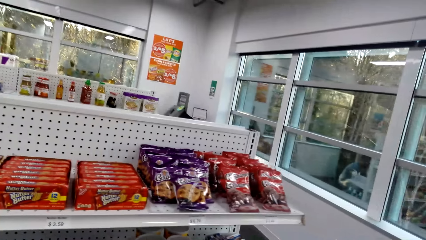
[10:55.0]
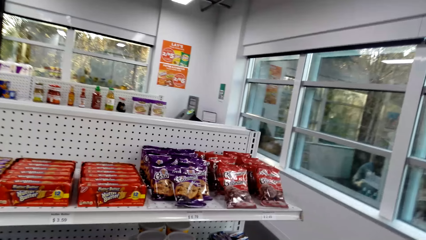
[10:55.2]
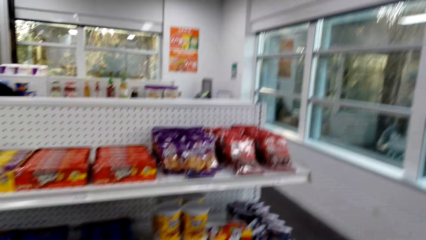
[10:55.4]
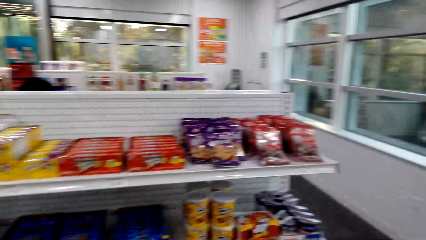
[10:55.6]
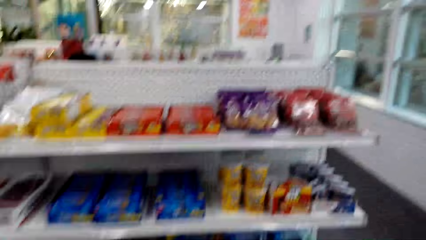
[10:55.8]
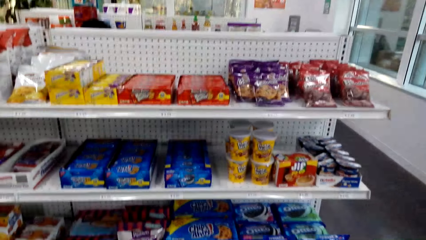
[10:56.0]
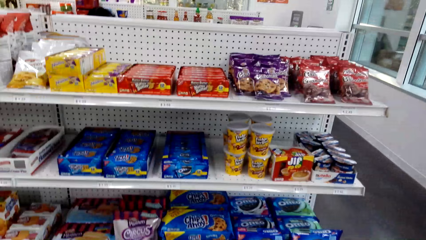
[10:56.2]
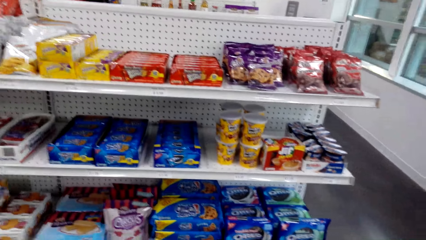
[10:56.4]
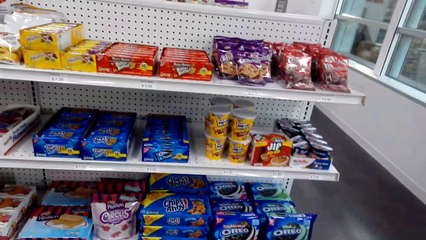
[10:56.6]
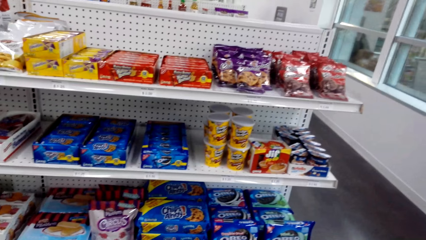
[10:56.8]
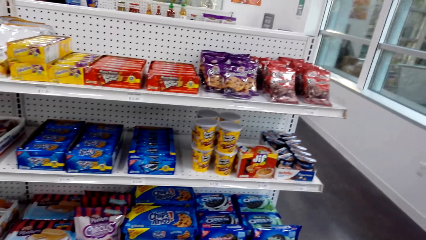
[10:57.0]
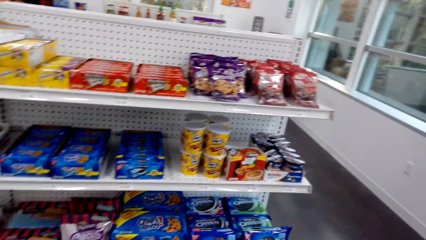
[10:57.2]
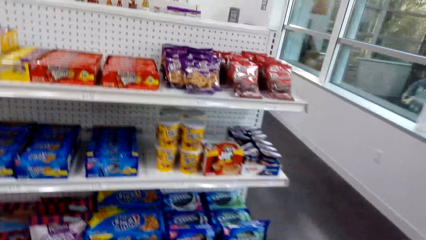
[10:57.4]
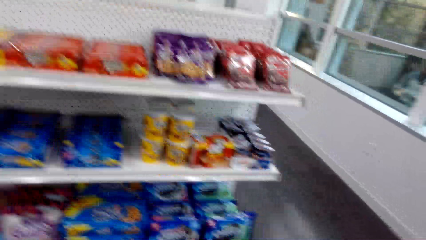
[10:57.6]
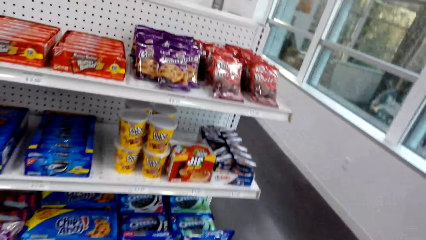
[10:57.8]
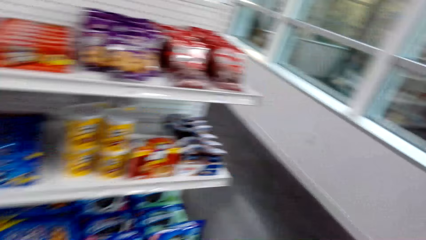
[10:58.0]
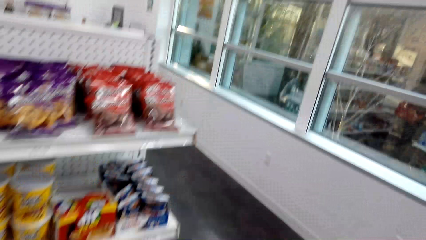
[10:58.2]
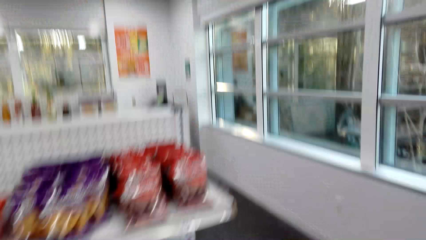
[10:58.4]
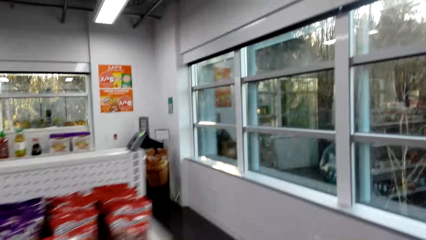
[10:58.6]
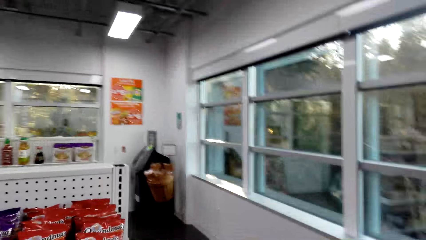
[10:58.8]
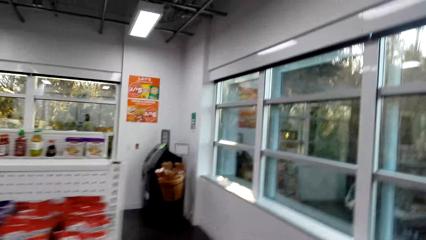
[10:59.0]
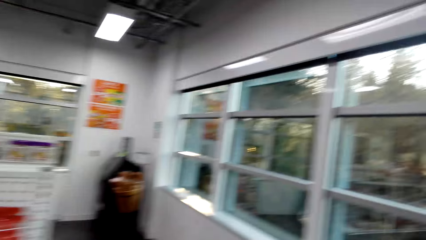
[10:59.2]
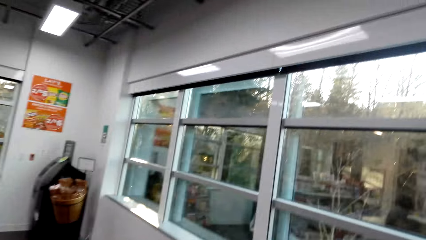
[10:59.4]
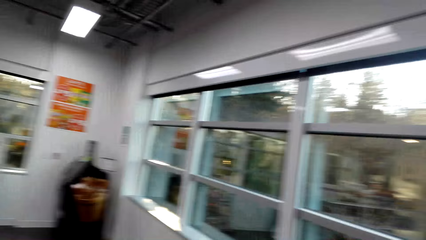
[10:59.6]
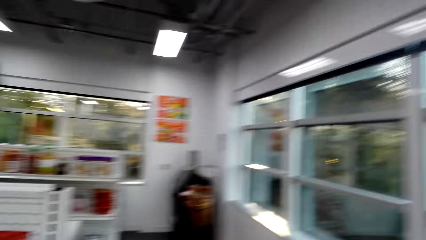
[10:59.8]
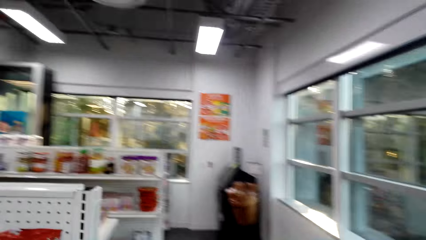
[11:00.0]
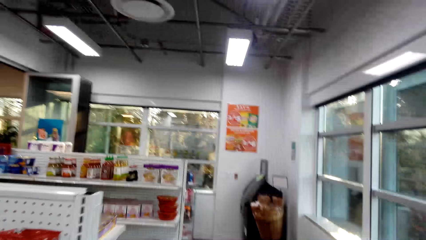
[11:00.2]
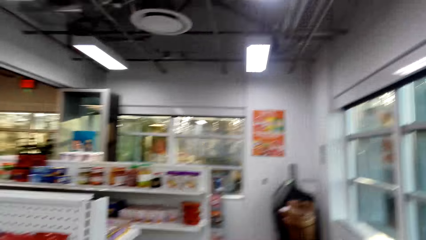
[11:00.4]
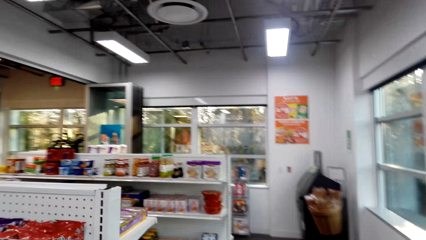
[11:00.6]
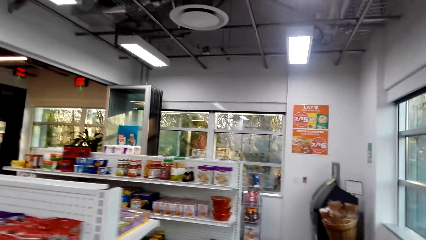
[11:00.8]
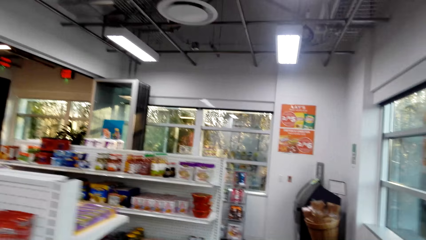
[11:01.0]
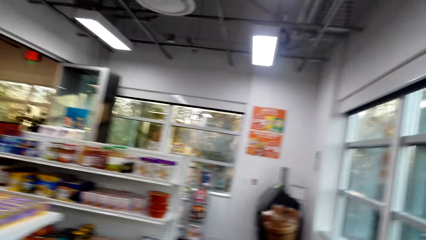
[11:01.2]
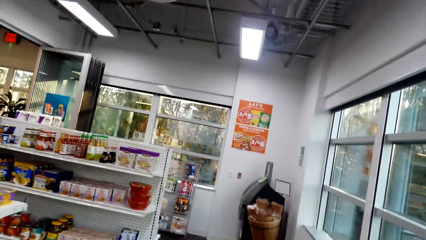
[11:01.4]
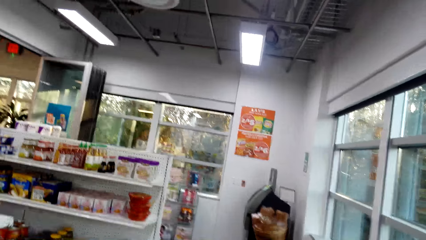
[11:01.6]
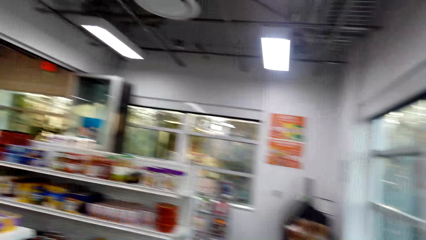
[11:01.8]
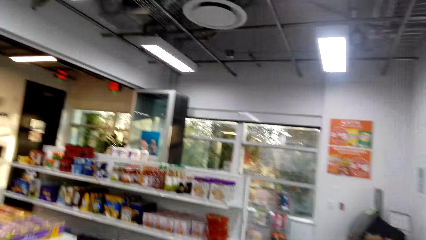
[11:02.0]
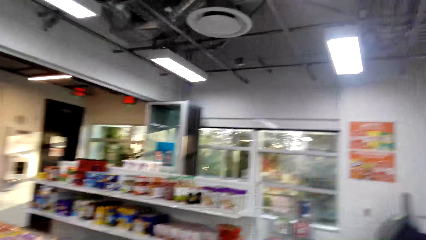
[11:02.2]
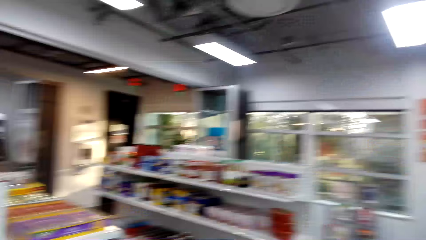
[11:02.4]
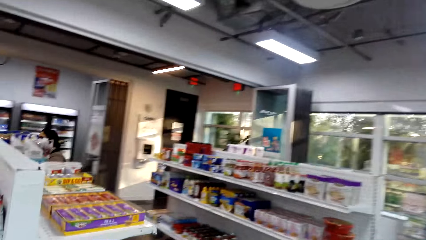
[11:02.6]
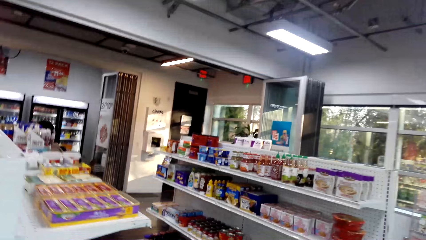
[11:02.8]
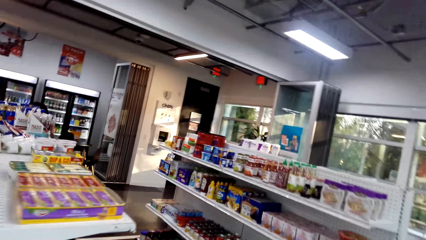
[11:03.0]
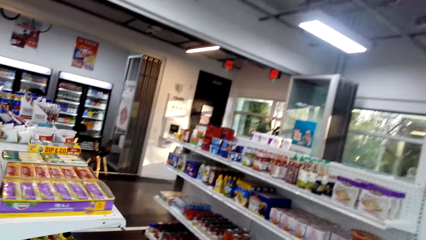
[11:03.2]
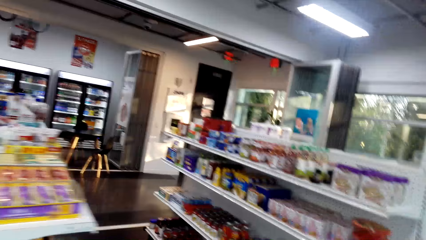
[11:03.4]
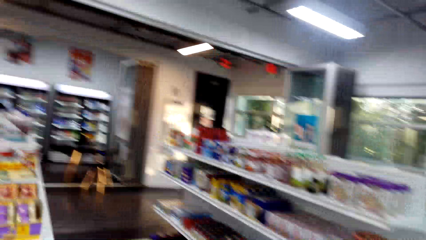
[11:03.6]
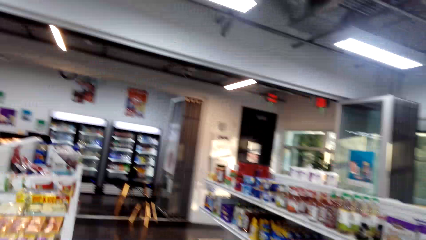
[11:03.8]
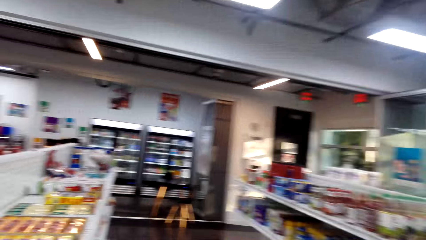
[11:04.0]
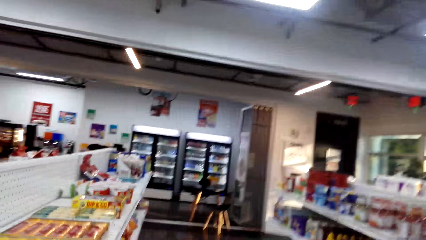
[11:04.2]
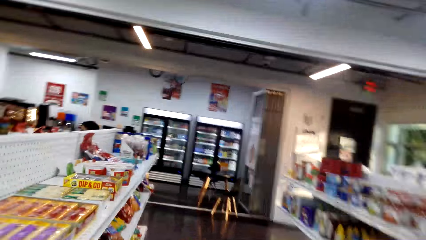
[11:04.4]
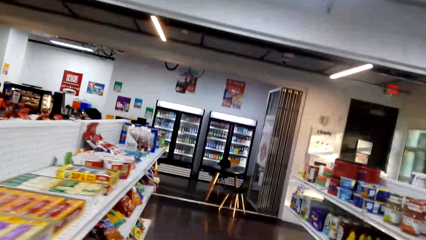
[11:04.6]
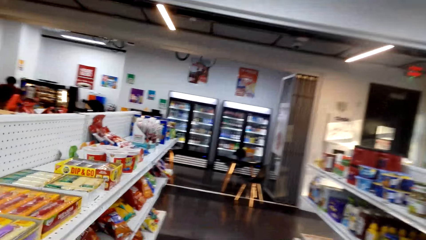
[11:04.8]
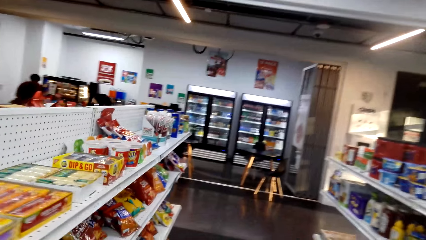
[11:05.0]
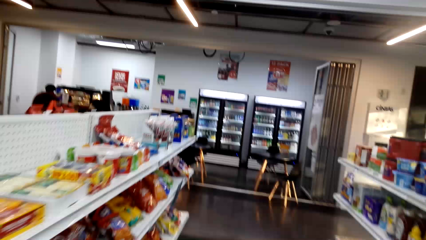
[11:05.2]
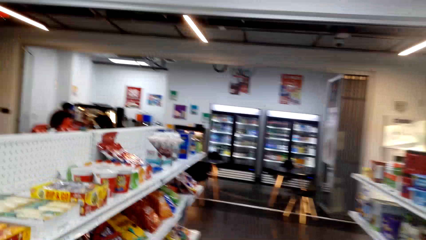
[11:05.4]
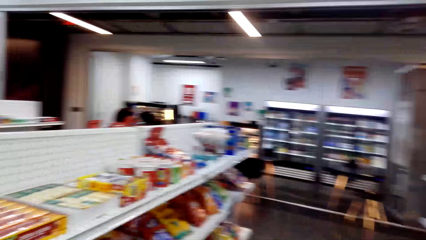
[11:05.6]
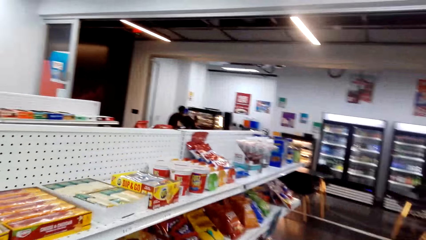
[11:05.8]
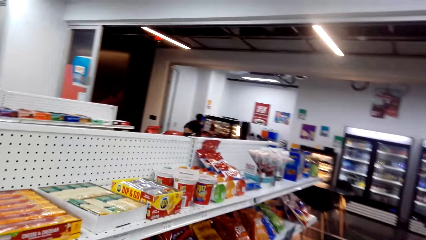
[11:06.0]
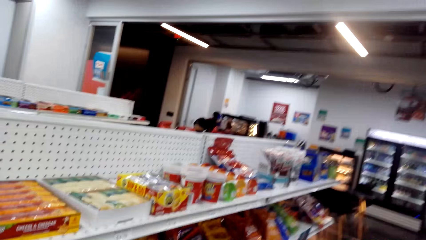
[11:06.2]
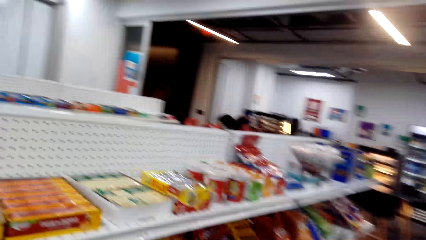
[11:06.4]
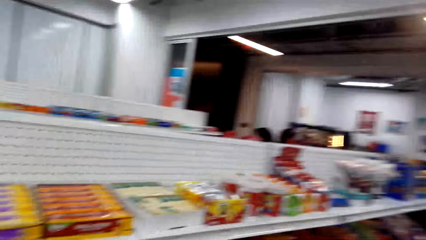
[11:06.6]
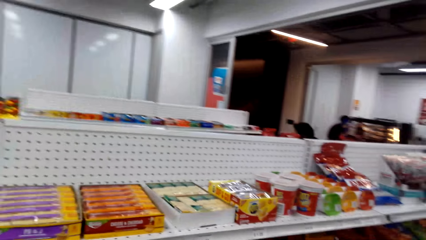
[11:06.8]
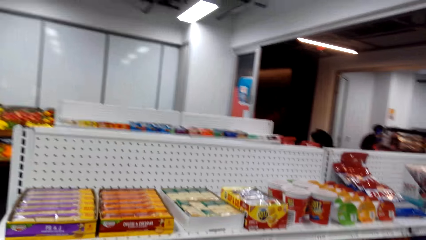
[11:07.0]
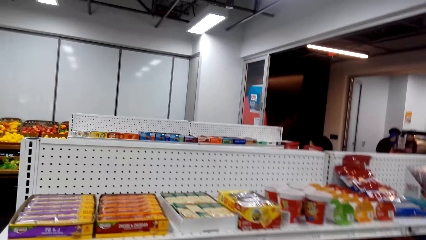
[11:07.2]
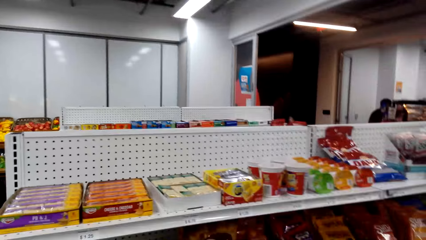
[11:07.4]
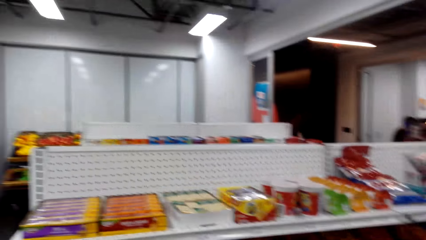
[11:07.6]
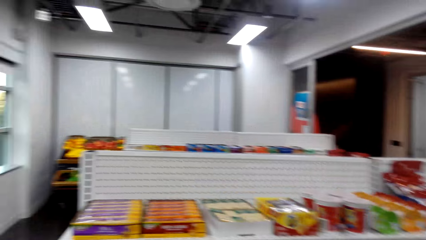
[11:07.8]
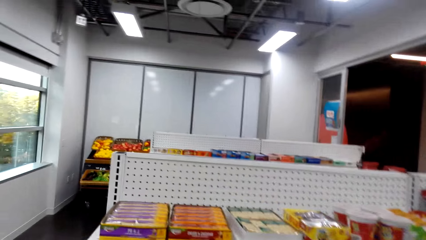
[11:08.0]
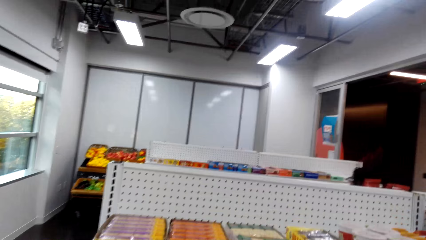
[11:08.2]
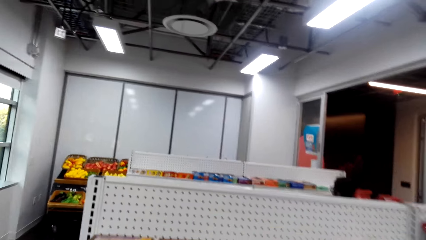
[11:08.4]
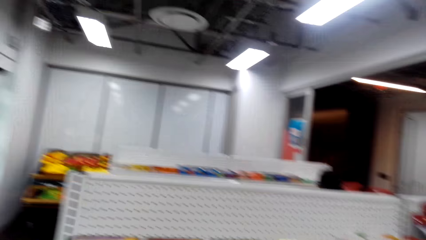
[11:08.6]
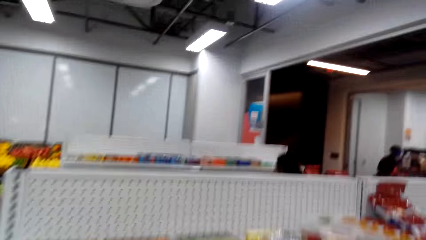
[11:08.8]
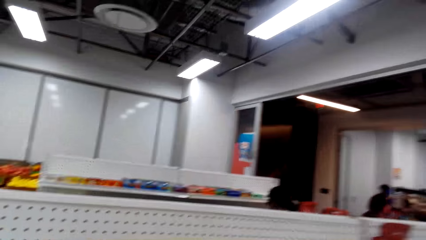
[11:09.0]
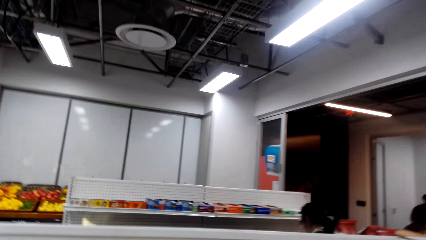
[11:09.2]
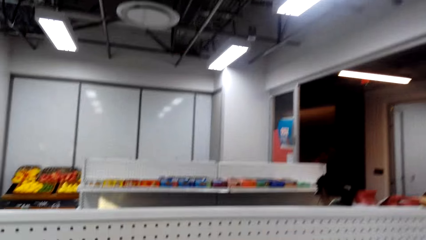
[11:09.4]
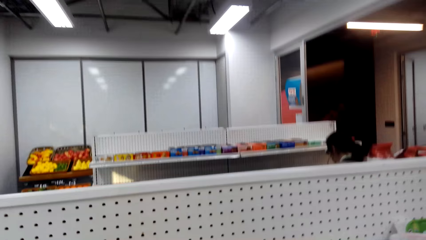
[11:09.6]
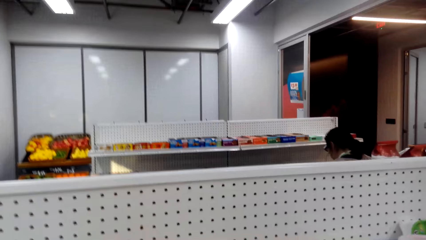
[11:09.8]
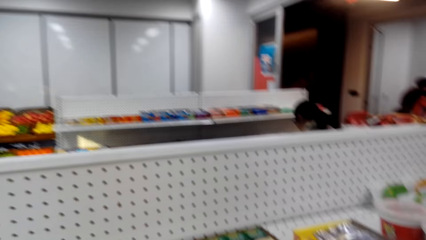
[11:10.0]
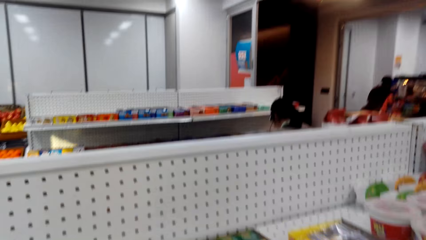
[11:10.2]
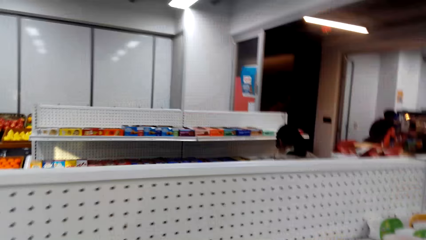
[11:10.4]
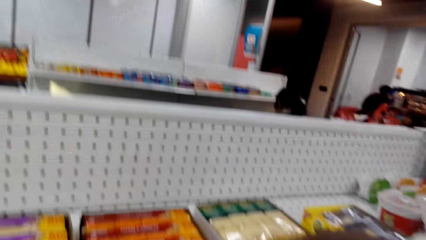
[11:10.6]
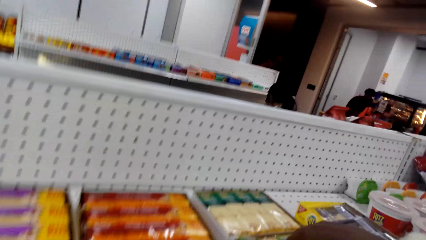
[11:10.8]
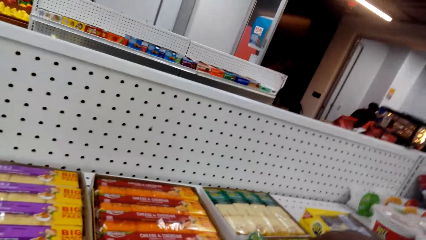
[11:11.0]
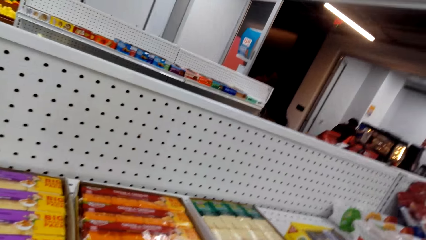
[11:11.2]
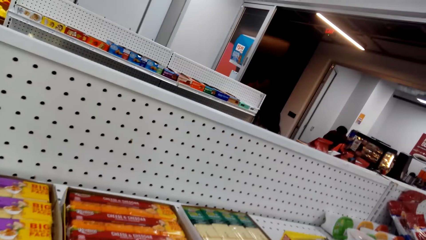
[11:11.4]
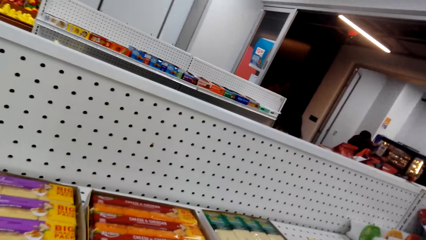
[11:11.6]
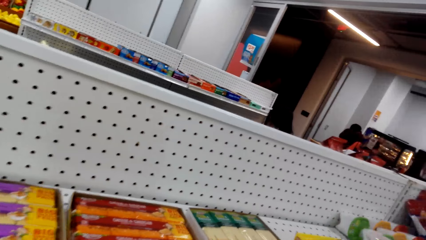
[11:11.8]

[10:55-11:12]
The camera wearer looks around. They look around again. They walk to the other side of the shop. They look around. They walk in the supermarket. They look around. They look around again. They do something.
